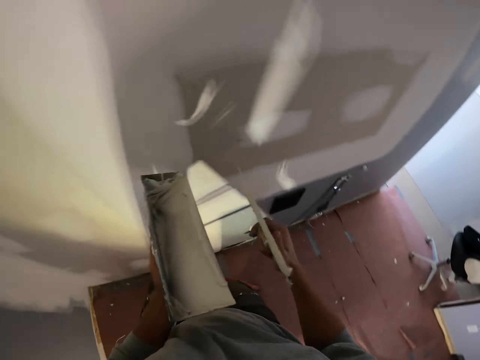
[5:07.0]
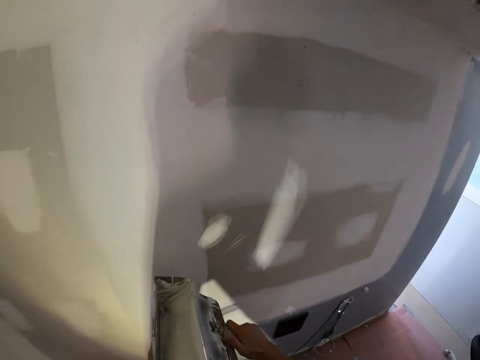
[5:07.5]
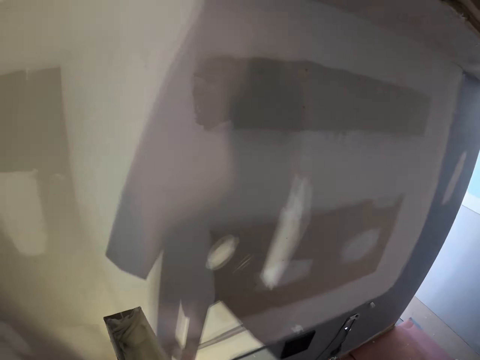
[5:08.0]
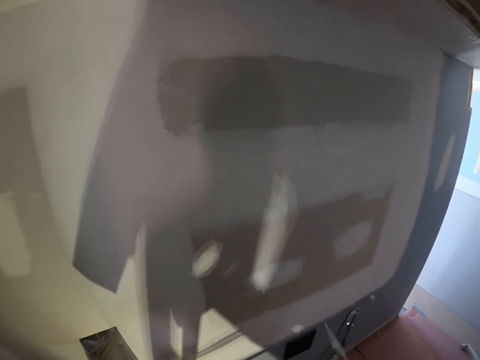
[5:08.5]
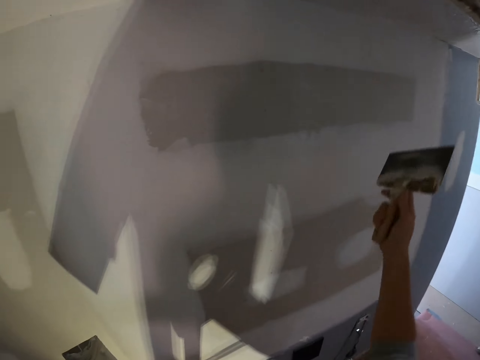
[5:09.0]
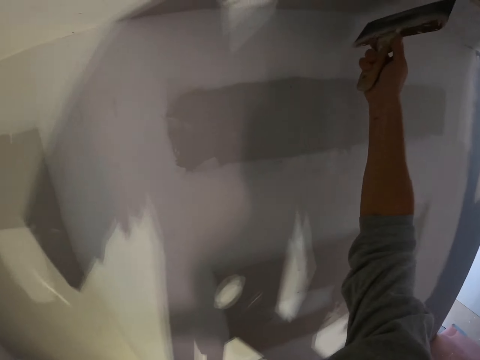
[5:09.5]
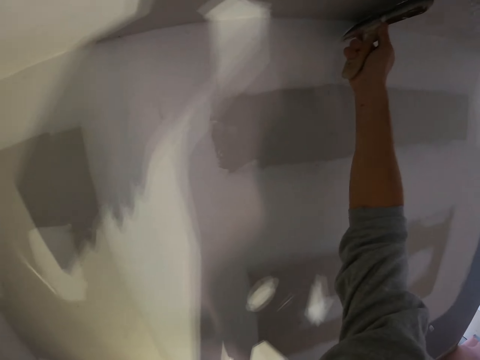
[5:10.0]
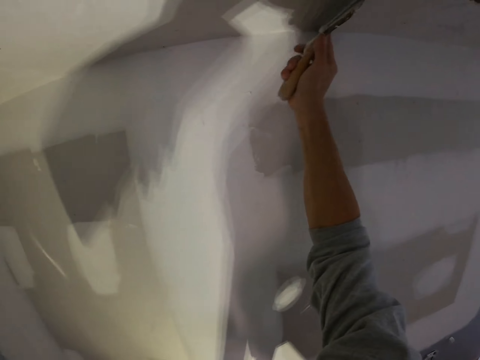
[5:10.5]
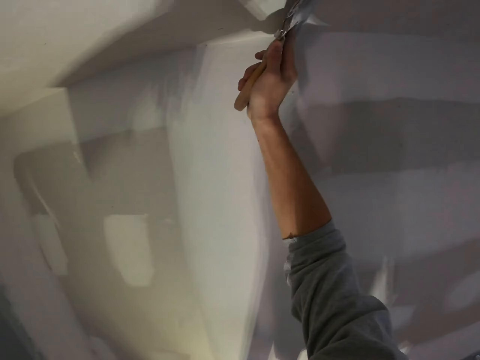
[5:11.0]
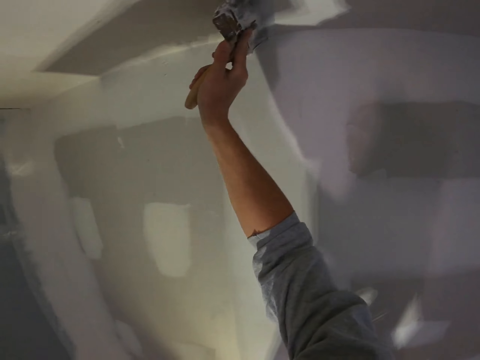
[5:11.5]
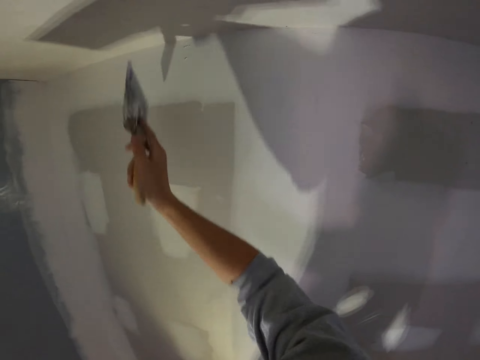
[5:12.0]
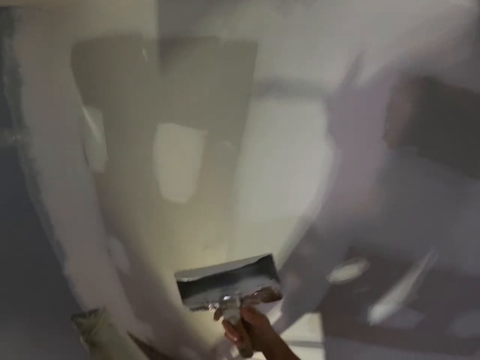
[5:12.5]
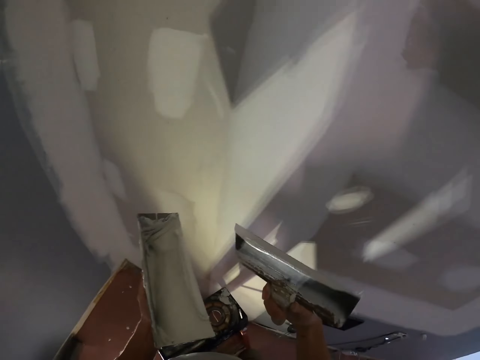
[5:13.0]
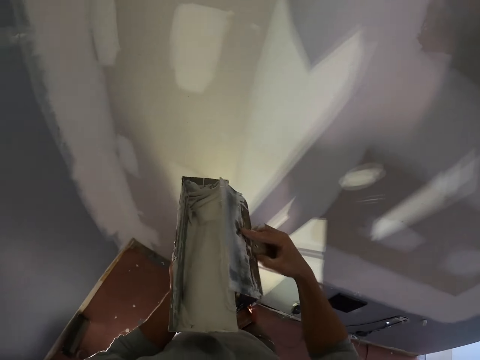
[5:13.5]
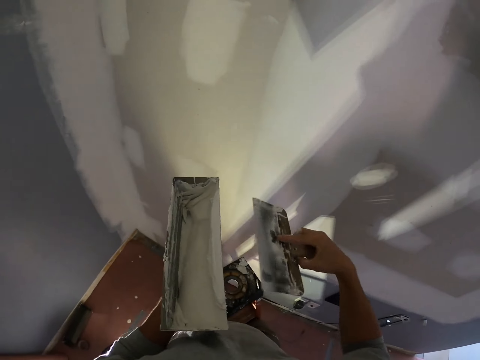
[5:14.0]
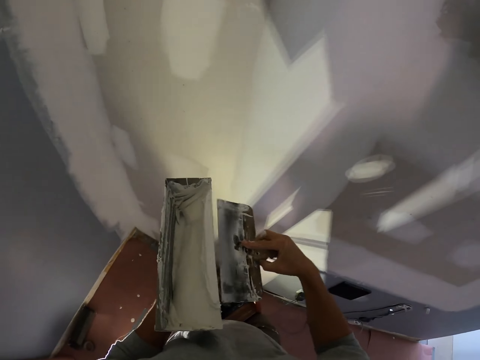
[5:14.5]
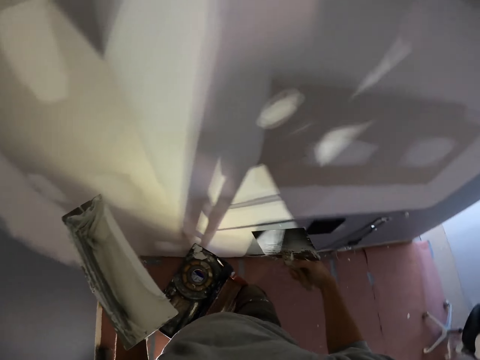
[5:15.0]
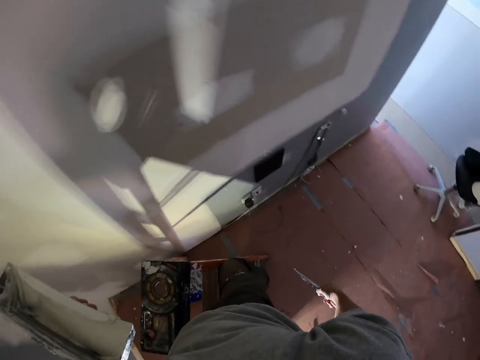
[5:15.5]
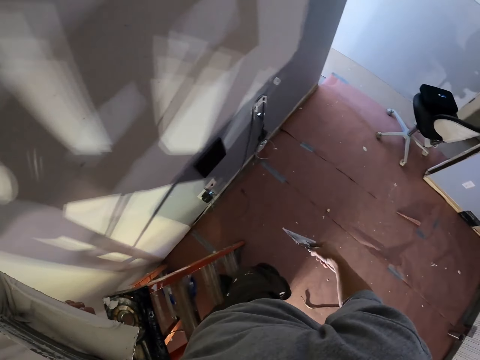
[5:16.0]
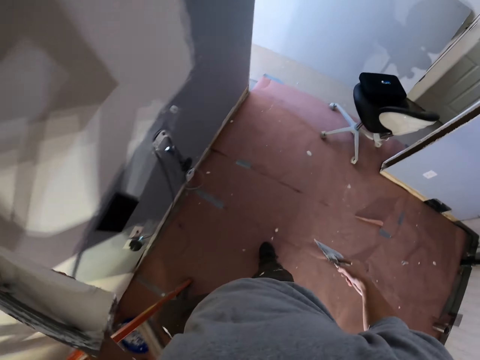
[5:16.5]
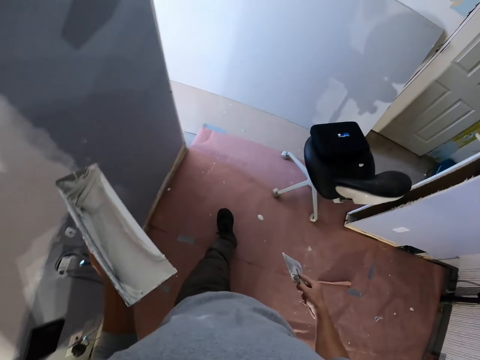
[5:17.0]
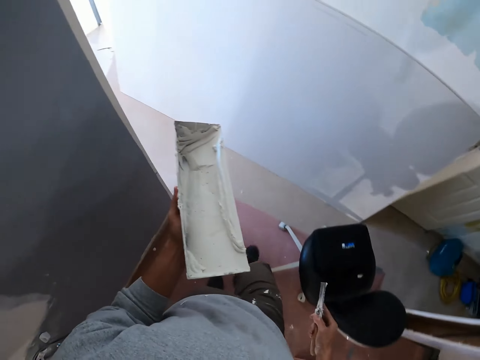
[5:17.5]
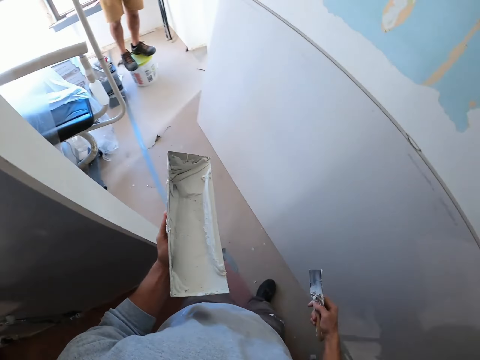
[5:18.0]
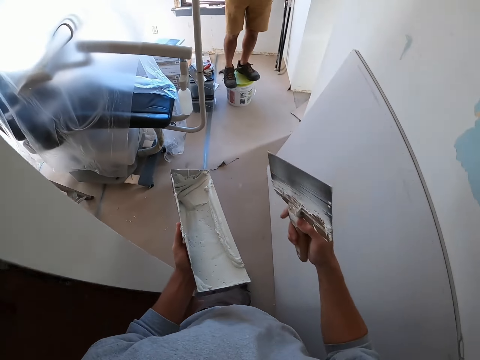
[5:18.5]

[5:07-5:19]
The camera wearer scrapes off excess putty from the scraper on the container's edge. They stare at the wall. They spread putty on the ceiling with the scraper. They scrape off excess putty from the scraper on the container's edge. They stare at the floor. They step down from the ladder. They walk towards another room.

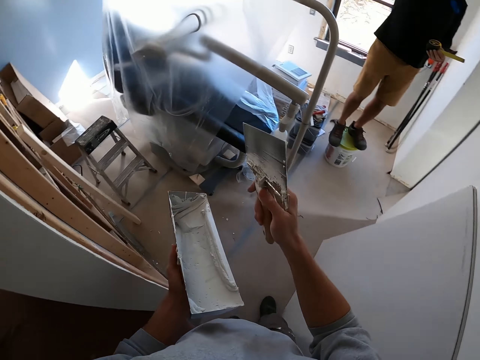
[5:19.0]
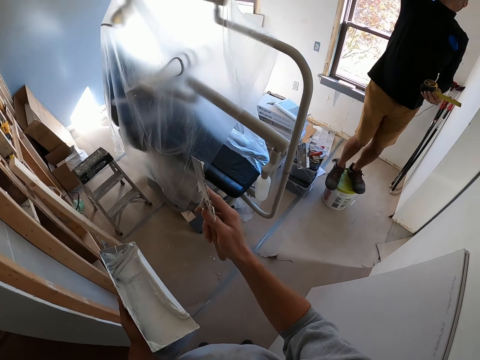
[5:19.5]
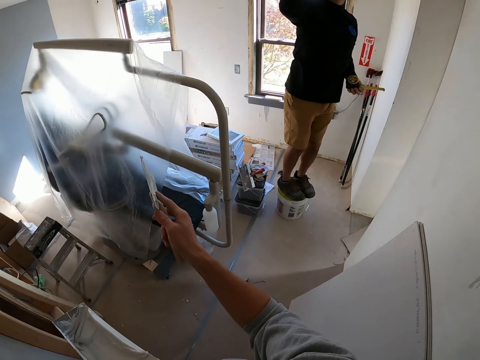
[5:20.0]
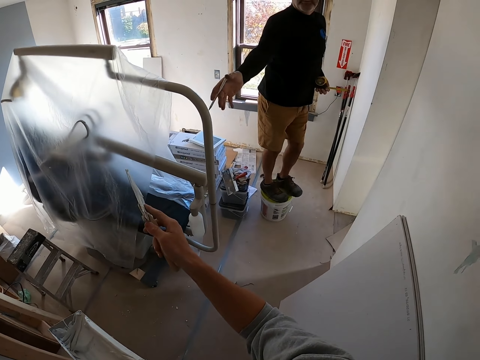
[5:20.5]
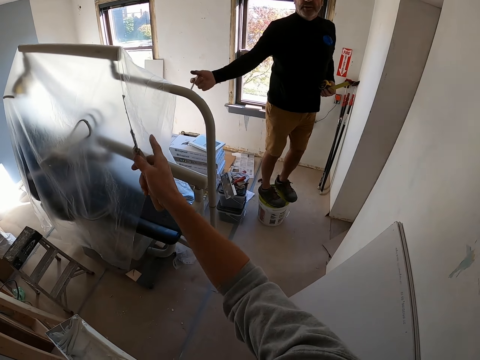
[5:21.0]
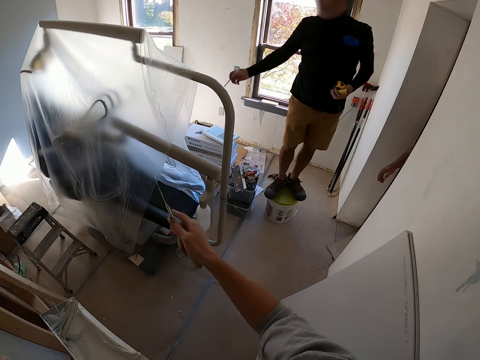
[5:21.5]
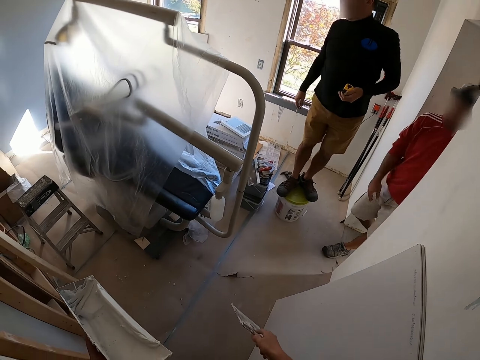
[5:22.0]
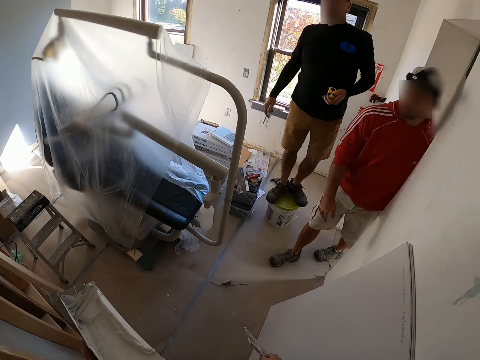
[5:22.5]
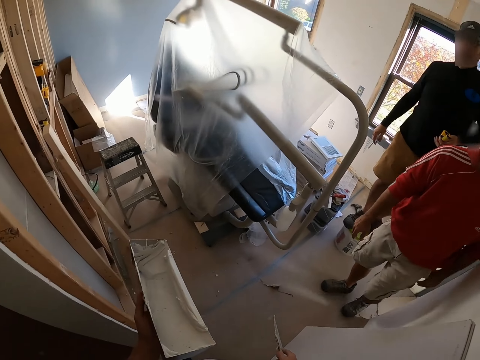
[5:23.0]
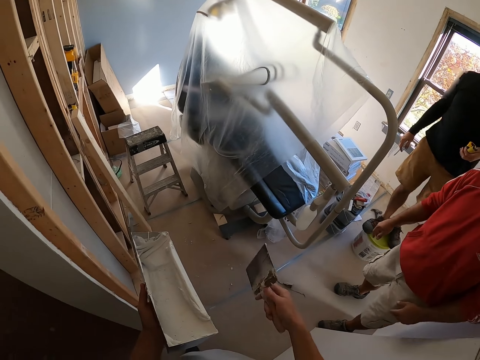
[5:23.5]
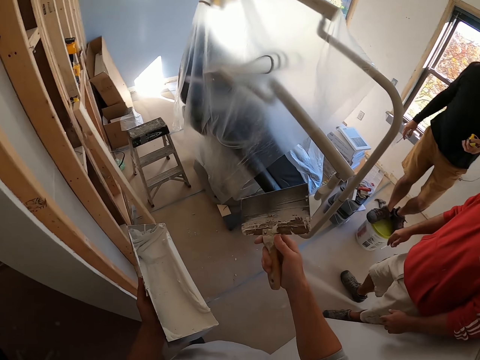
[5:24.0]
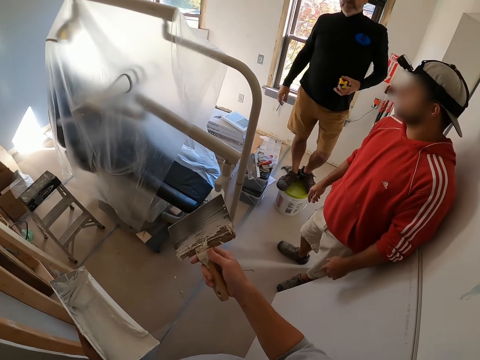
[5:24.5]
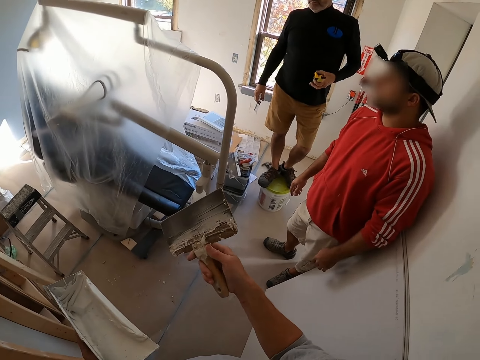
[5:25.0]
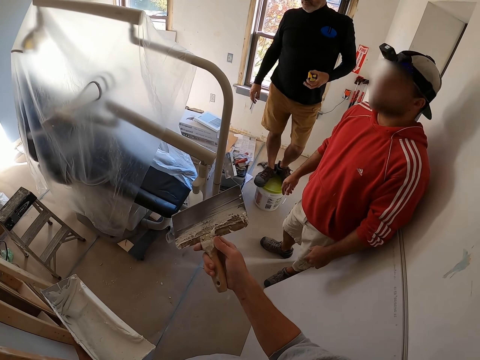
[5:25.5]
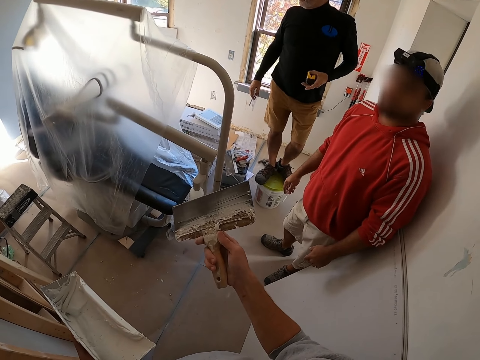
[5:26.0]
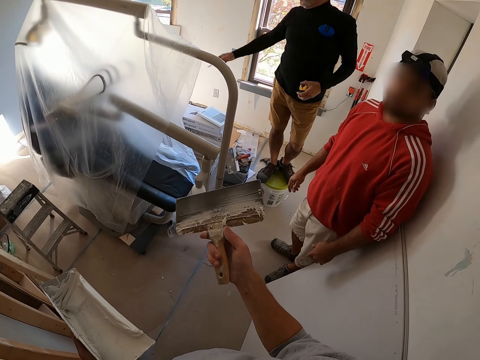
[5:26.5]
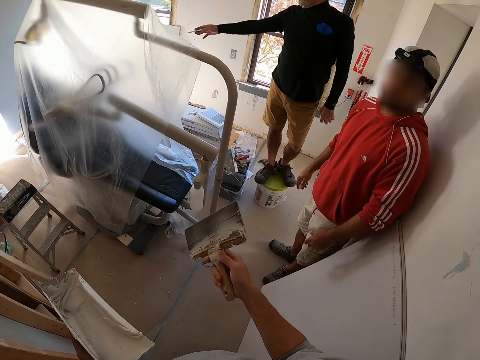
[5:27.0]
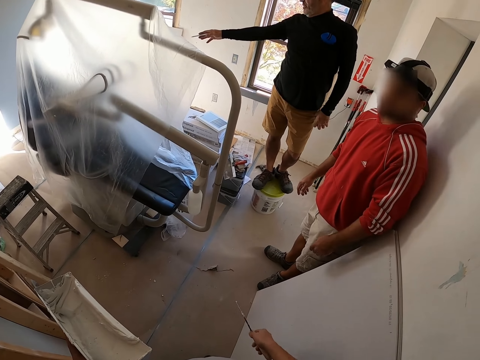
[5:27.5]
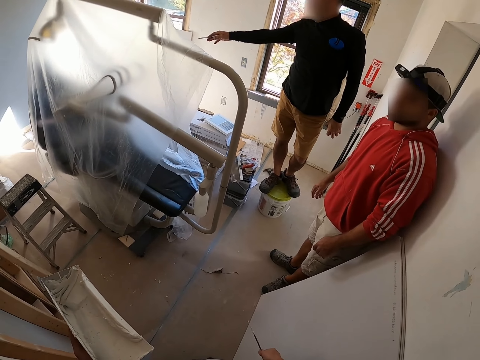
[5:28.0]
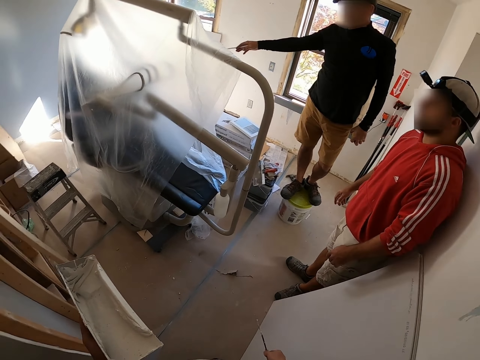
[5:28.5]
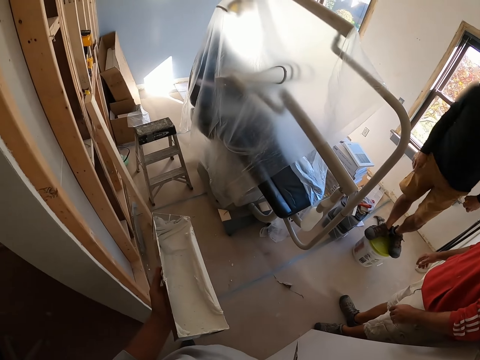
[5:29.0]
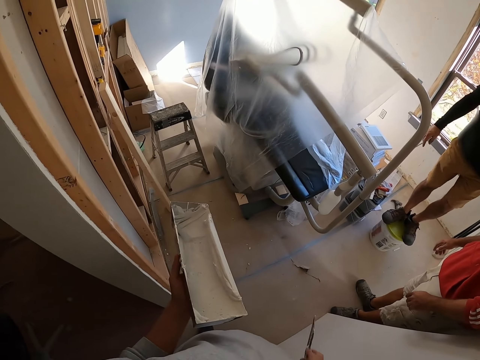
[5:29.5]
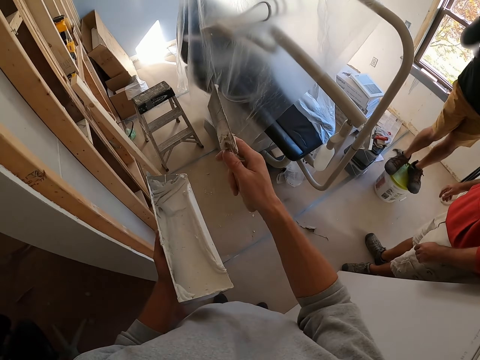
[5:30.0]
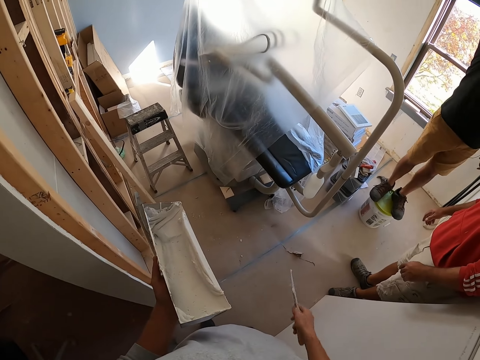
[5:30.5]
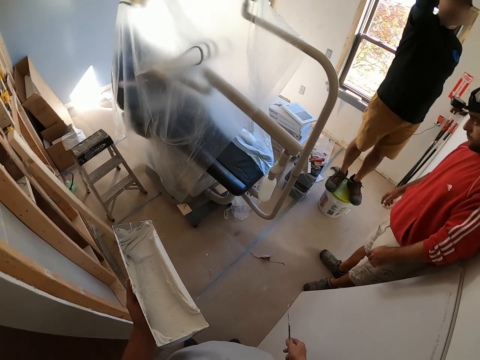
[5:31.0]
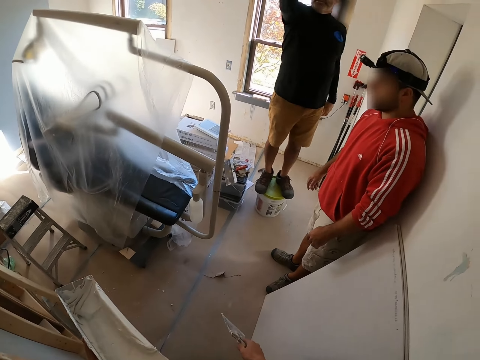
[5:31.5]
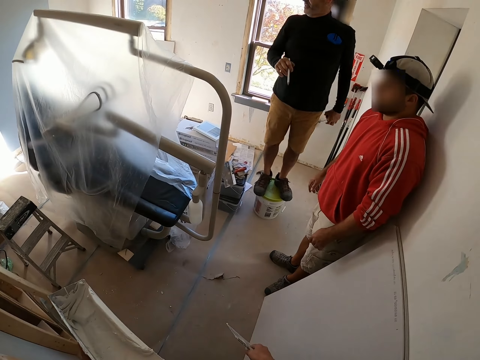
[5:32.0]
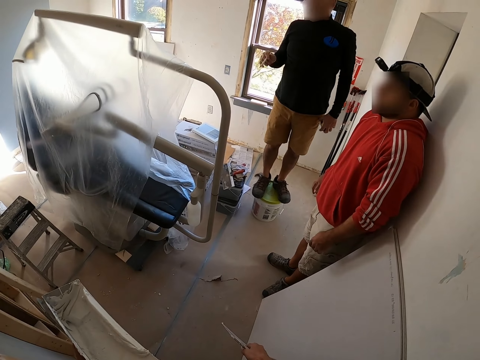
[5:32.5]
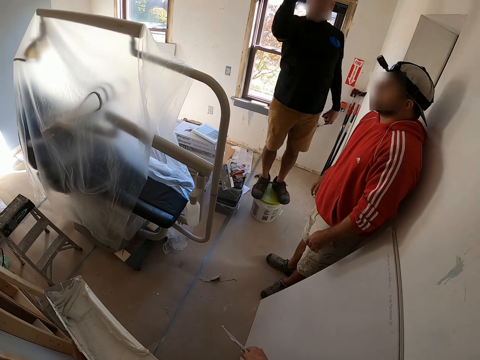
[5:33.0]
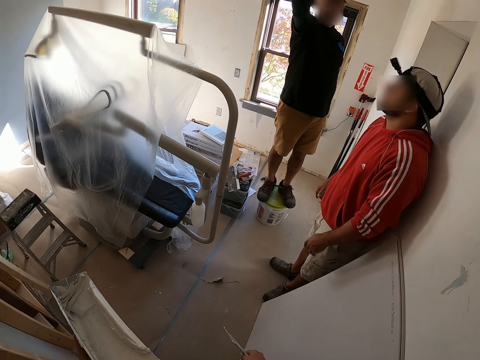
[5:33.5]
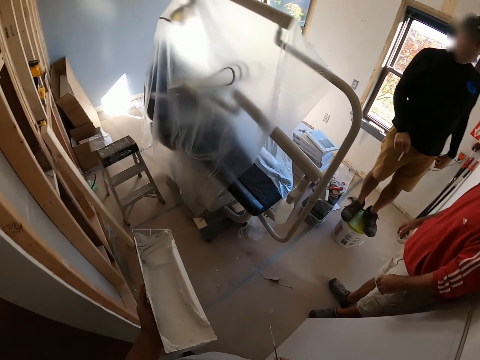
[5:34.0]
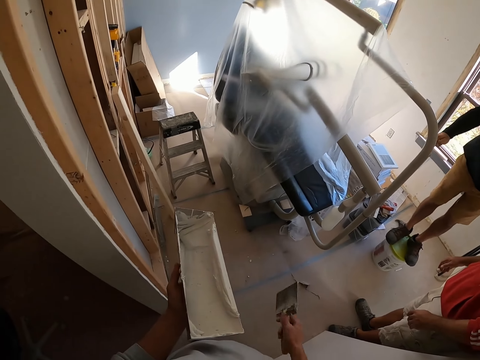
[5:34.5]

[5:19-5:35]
The camera wearer interacts with a man. Another man walks into the room. The camera wearer interacts with the first man and the other man.
